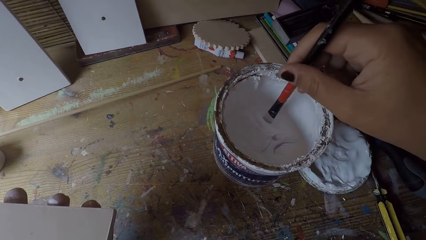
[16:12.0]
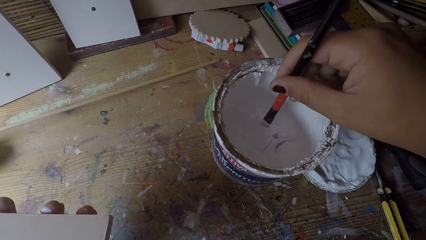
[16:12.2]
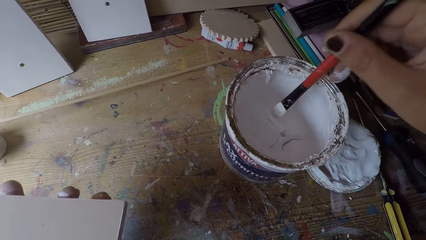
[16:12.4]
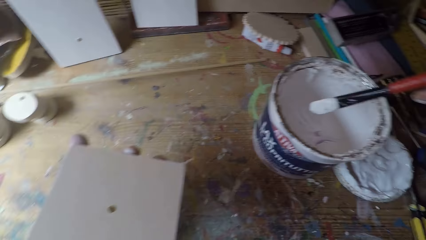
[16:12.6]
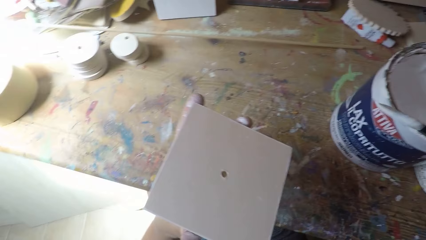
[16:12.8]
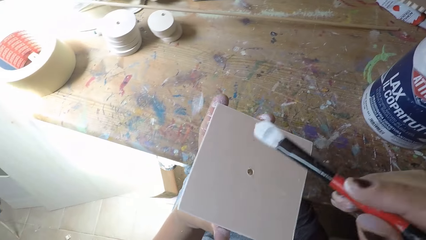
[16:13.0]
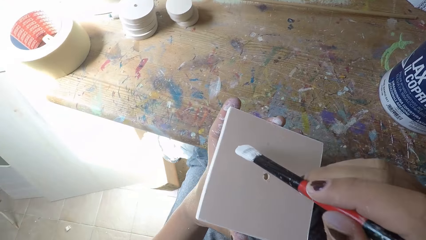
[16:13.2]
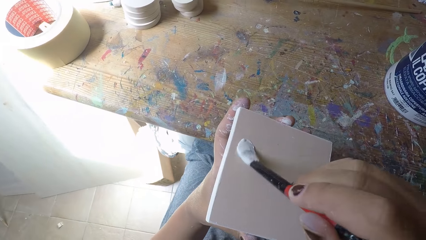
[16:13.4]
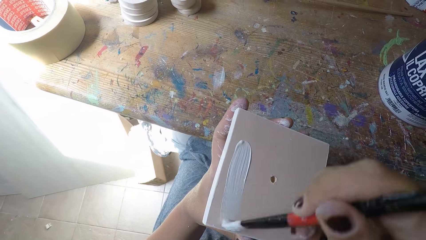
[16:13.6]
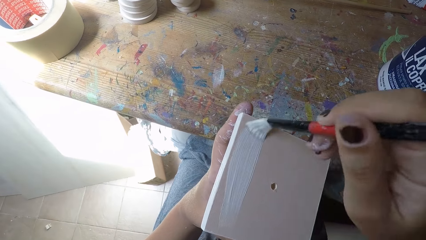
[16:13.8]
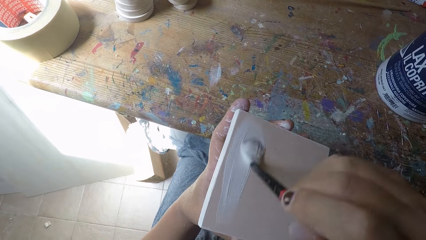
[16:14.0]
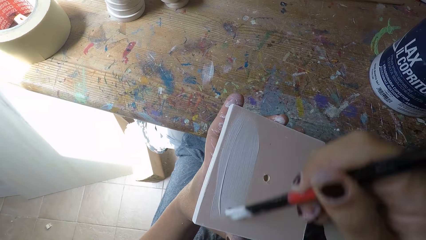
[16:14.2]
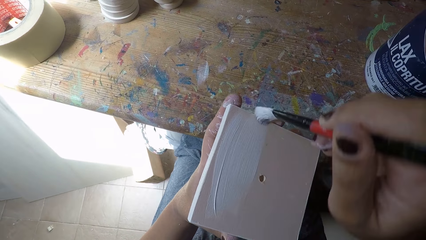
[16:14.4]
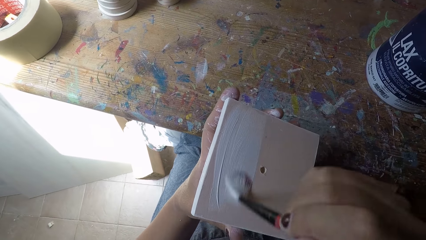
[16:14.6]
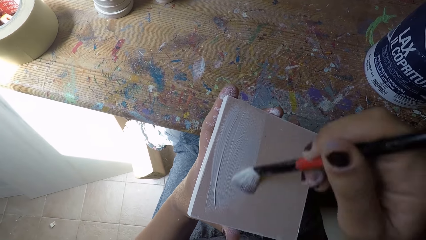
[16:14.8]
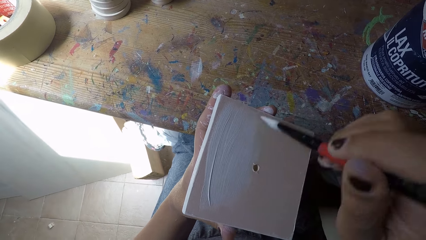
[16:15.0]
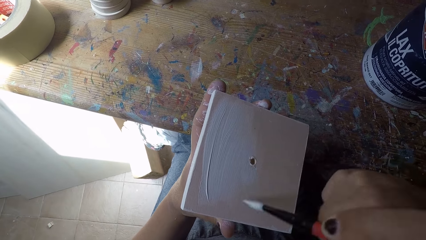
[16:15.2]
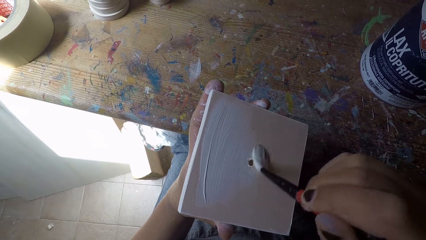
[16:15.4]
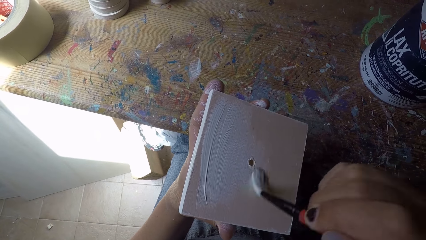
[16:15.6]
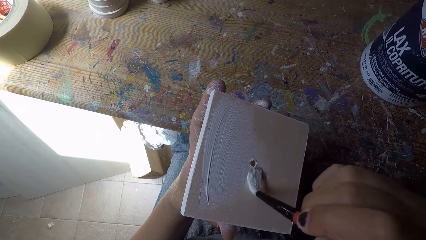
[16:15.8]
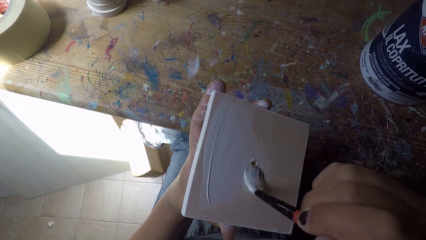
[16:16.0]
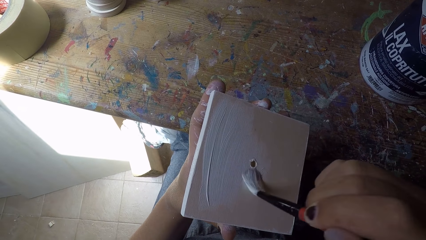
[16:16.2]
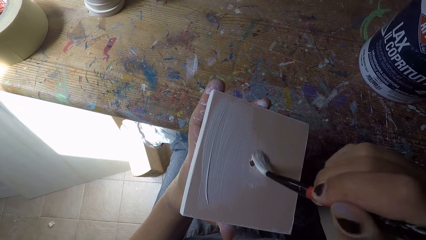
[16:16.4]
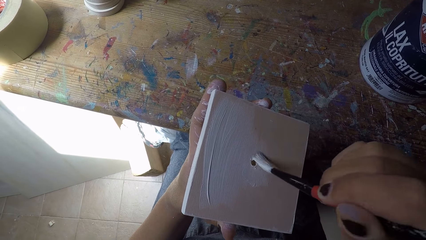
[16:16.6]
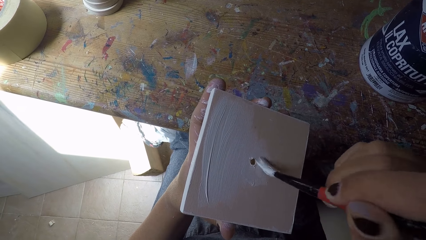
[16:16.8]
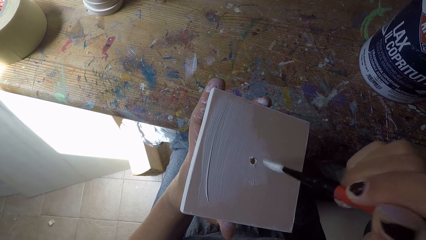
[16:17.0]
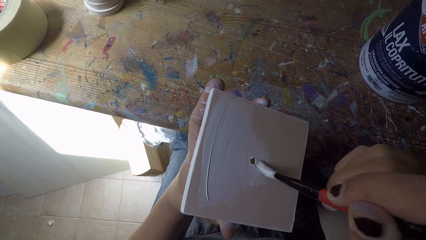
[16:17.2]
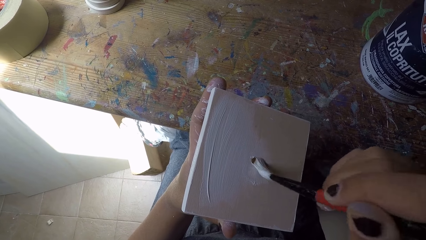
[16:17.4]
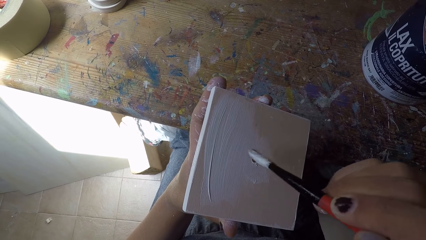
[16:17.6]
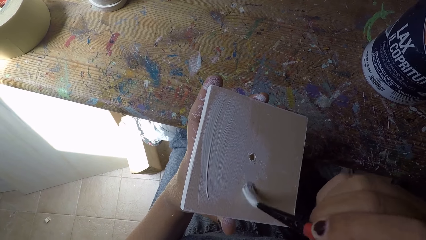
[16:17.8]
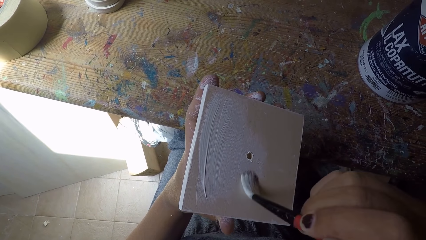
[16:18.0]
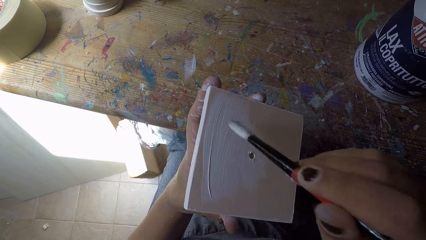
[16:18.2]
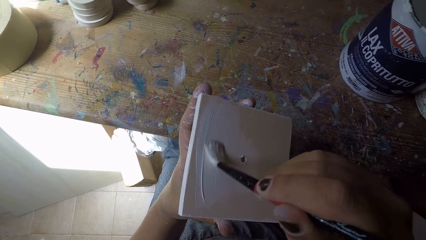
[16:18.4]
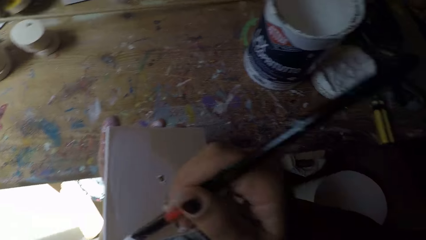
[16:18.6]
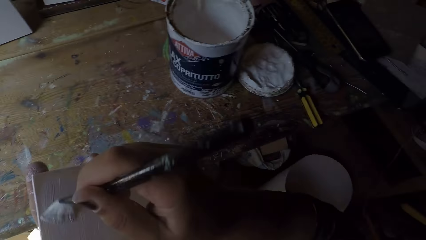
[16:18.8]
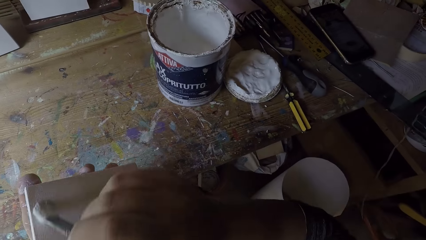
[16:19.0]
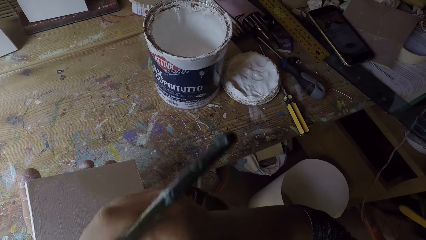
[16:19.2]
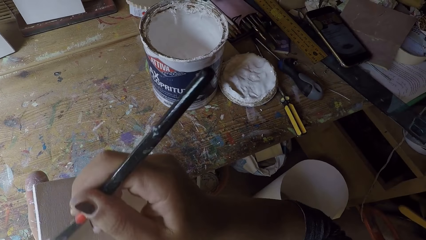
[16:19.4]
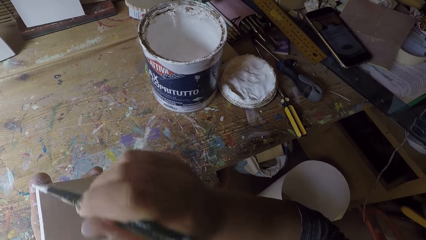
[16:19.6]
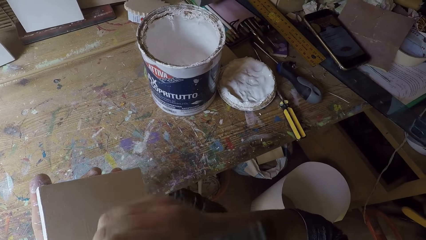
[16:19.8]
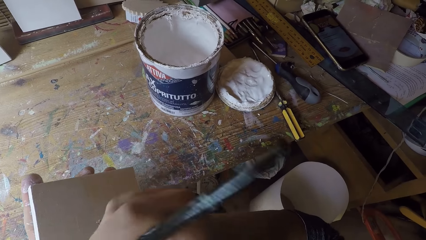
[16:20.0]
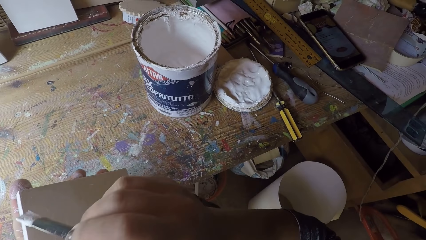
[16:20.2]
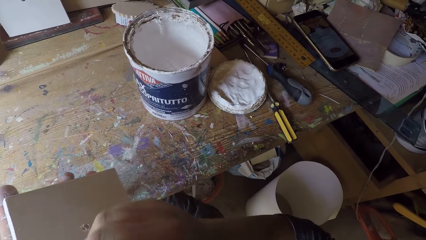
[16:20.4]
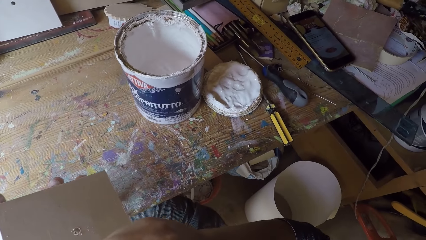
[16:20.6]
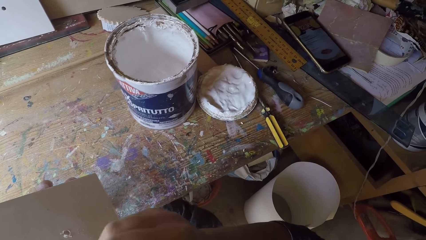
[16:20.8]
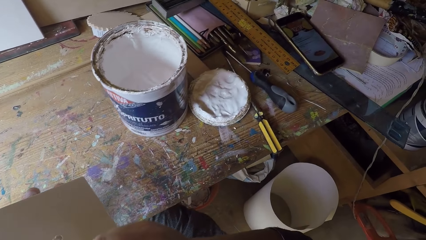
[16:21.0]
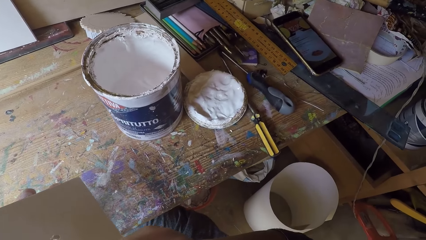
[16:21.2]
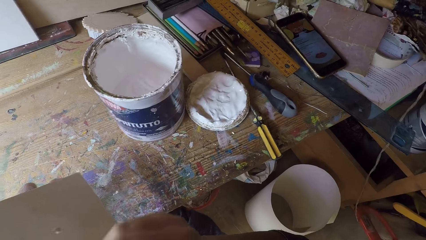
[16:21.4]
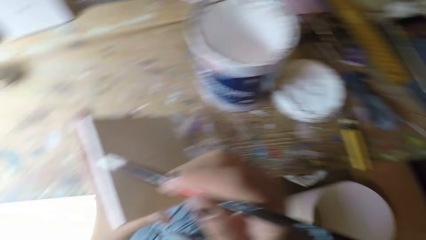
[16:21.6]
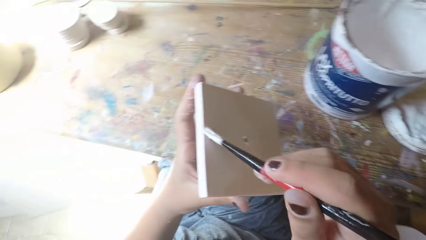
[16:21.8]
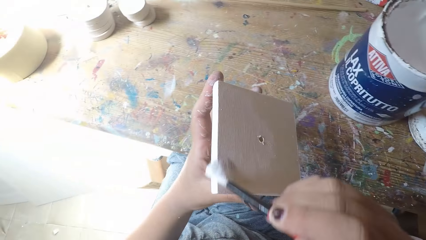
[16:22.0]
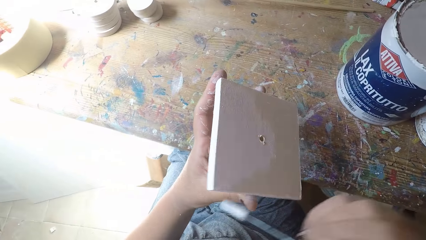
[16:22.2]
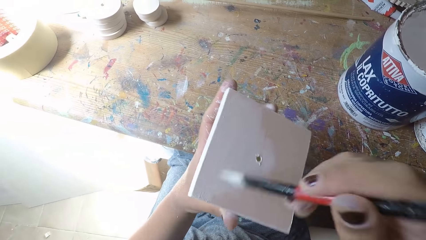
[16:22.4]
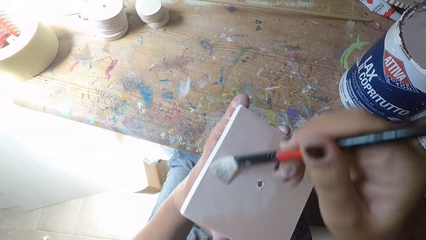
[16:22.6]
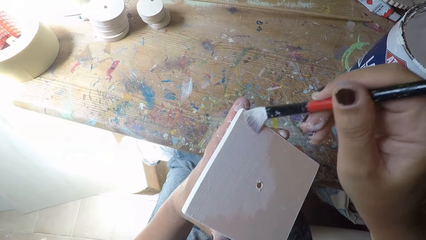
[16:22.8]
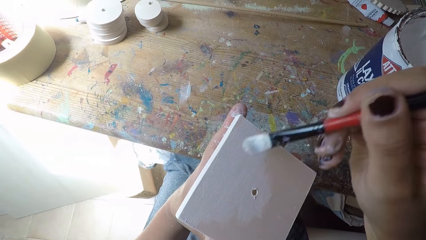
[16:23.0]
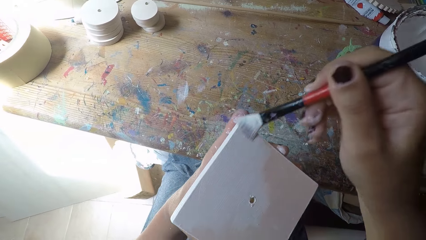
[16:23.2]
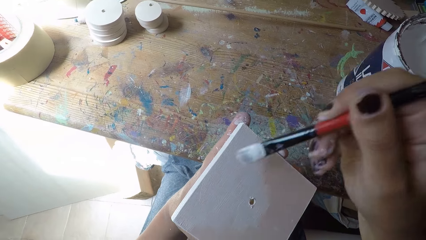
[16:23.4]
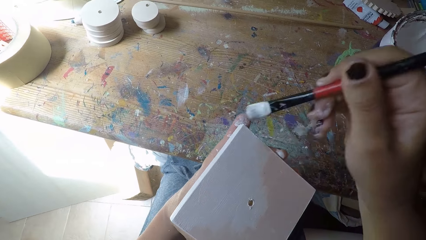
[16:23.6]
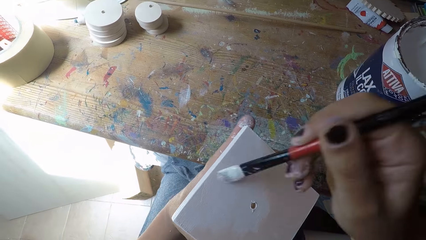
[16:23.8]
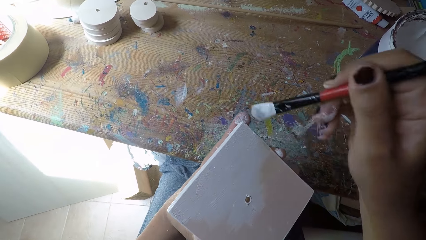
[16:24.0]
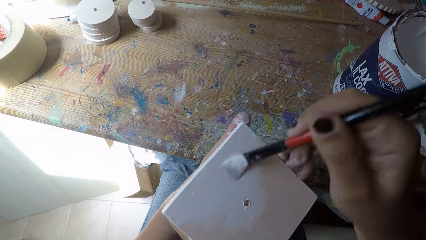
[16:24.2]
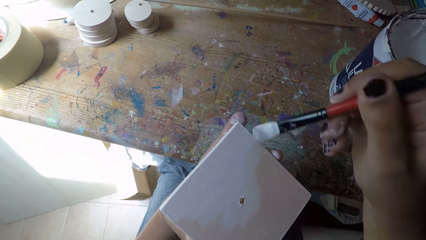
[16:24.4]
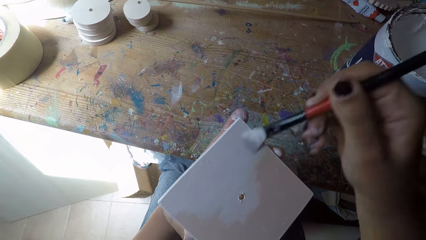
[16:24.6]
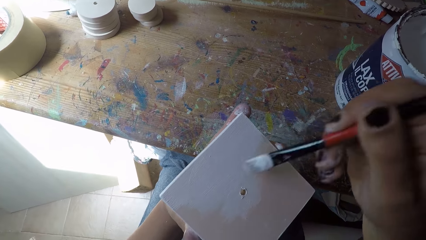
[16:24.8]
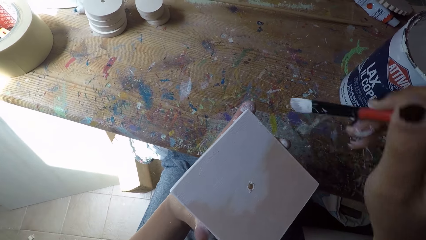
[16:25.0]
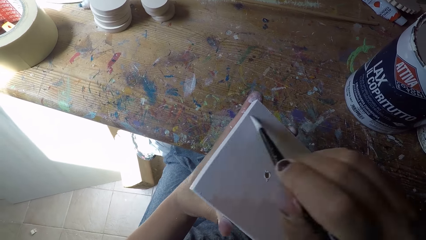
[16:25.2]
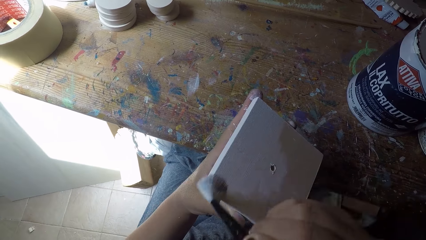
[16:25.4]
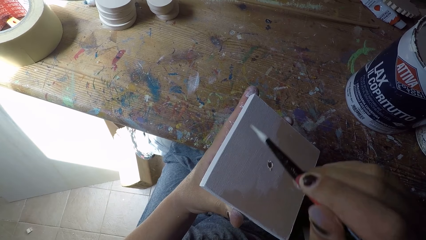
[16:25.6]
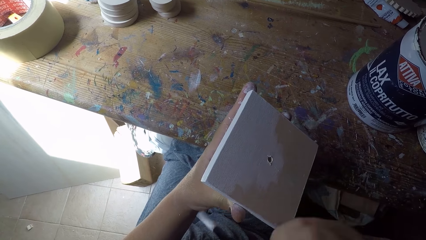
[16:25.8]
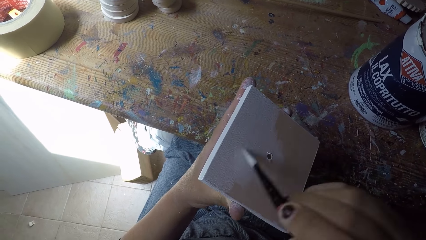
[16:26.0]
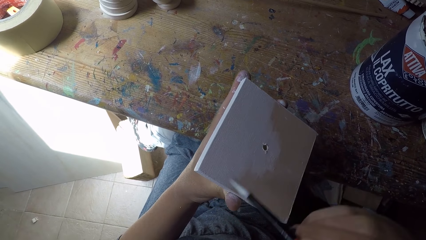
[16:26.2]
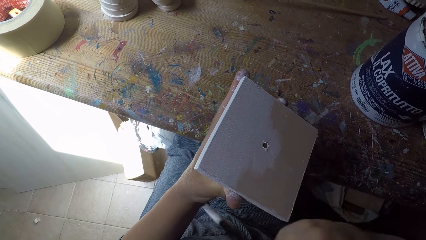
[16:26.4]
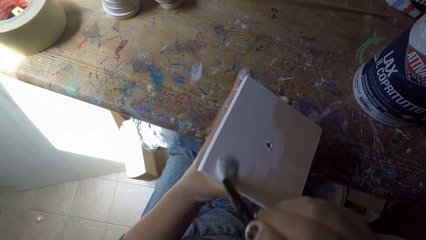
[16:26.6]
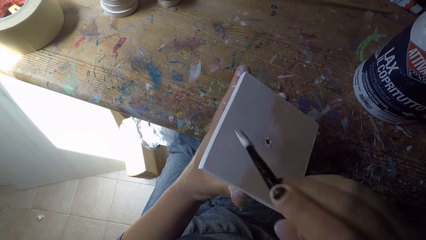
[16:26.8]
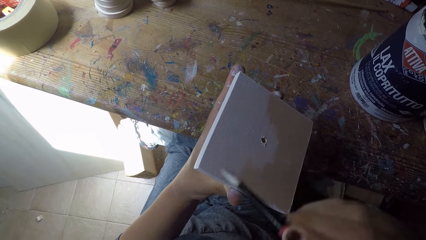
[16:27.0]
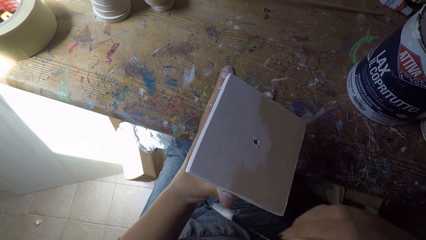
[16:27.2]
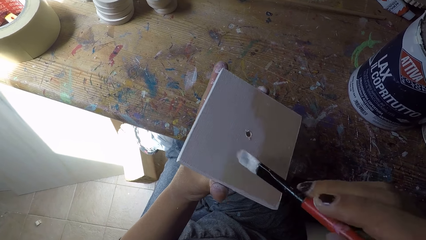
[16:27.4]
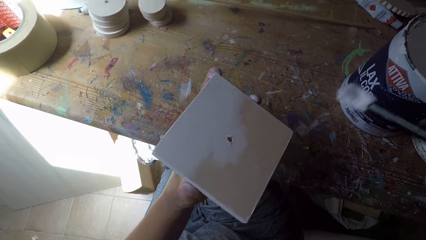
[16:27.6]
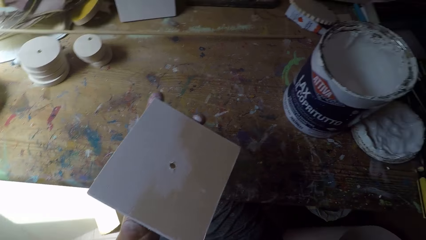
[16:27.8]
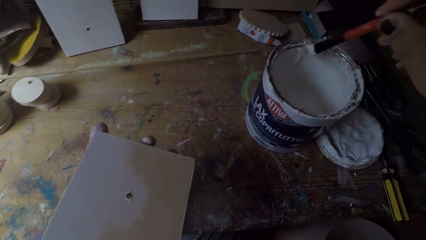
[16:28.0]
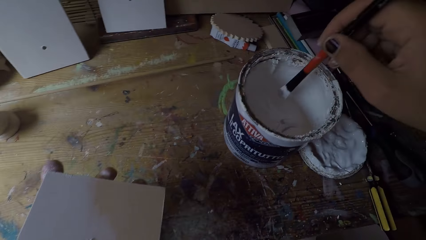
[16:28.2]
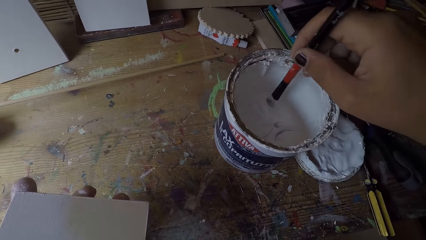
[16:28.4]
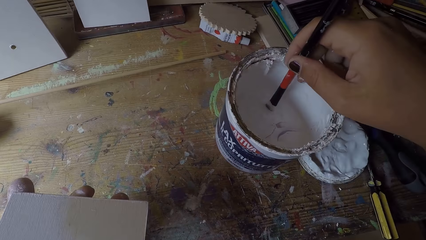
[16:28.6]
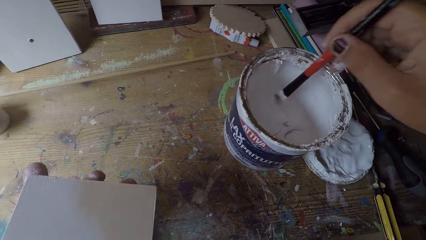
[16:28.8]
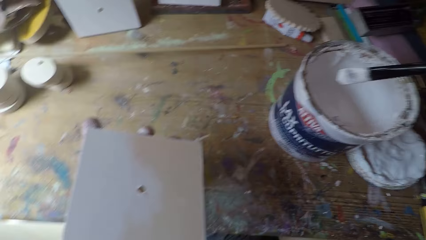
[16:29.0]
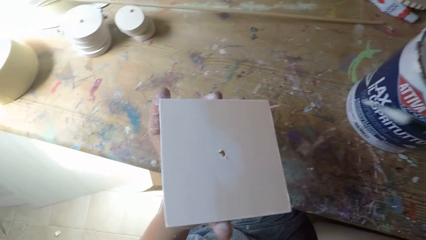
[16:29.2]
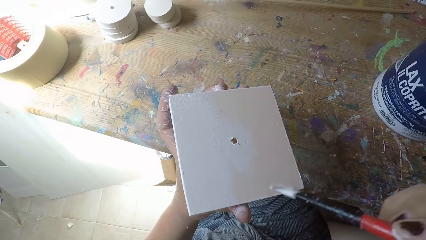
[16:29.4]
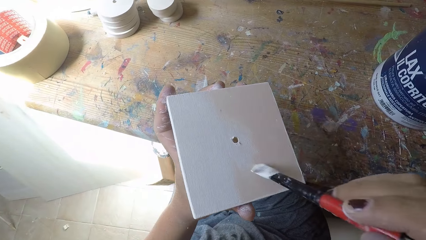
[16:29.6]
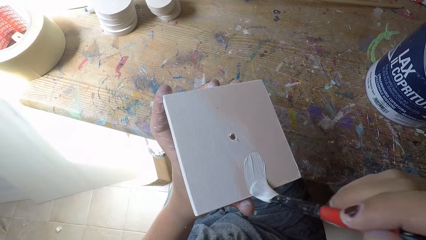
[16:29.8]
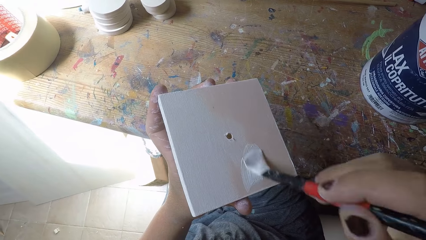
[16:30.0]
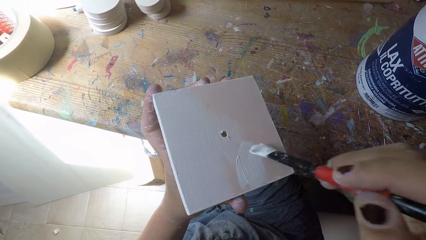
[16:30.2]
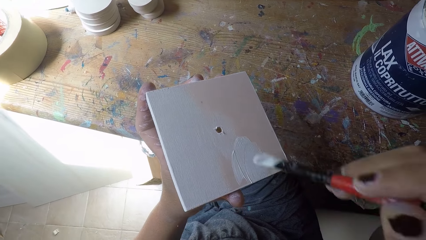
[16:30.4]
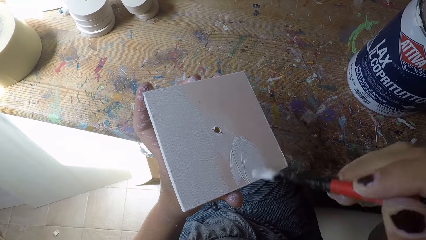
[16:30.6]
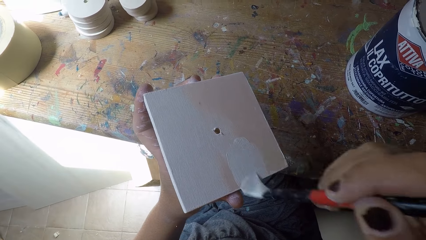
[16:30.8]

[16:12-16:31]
The camera wearer dips the paintbrush in his right hand into the paint can. He paints the wooden plank with the paintbrush in his right hand. He turns to the right. He dips the paintbrush in his right hand into the paint can. He paints the wooden plank with the paintbrush in his right hand.
